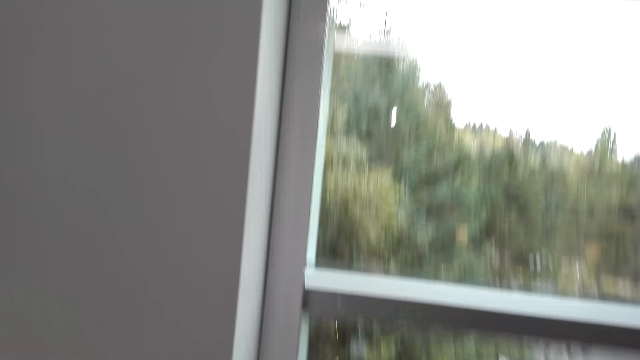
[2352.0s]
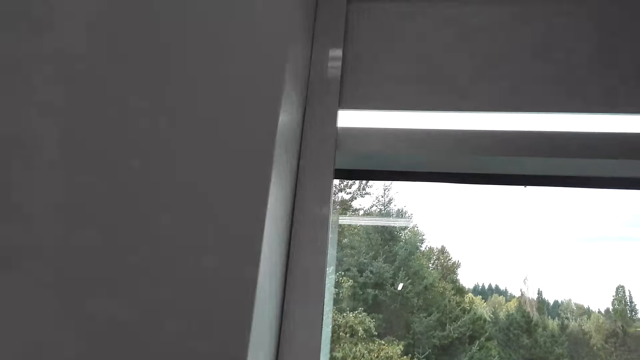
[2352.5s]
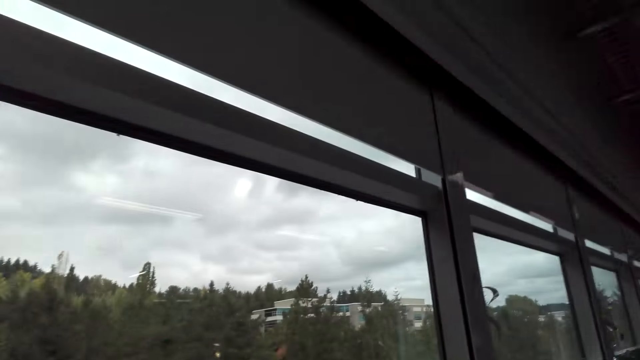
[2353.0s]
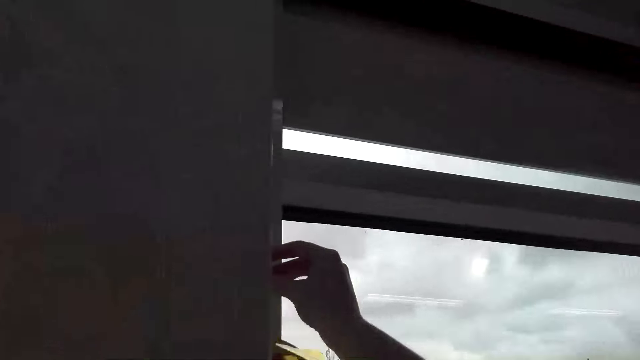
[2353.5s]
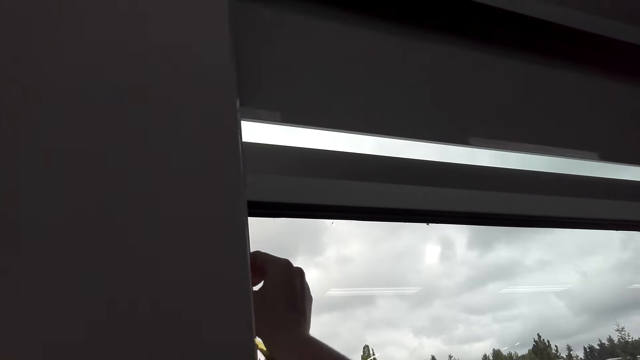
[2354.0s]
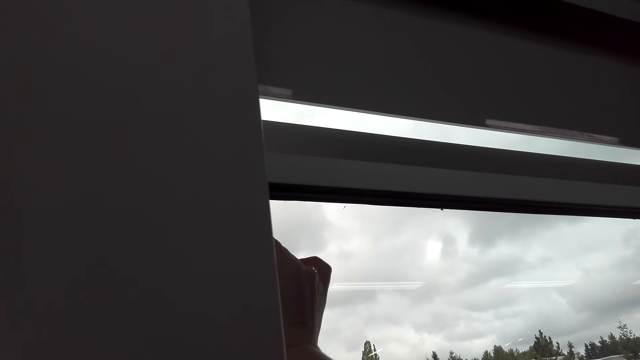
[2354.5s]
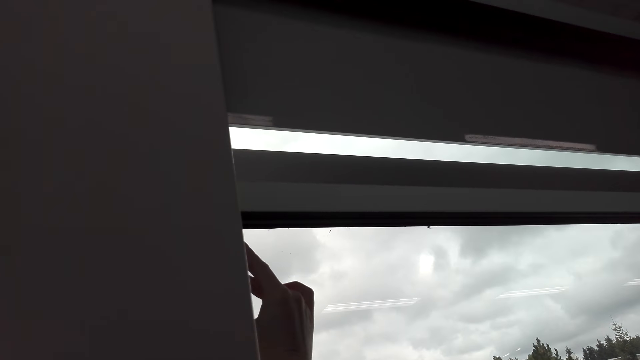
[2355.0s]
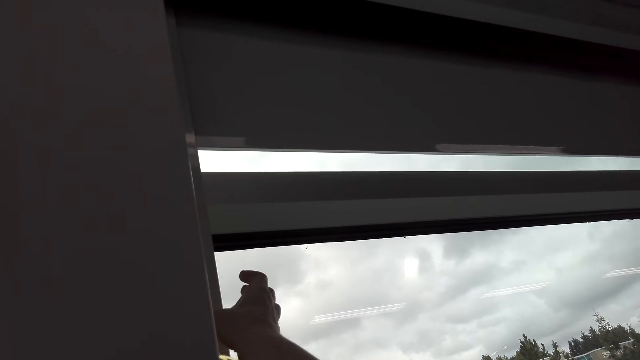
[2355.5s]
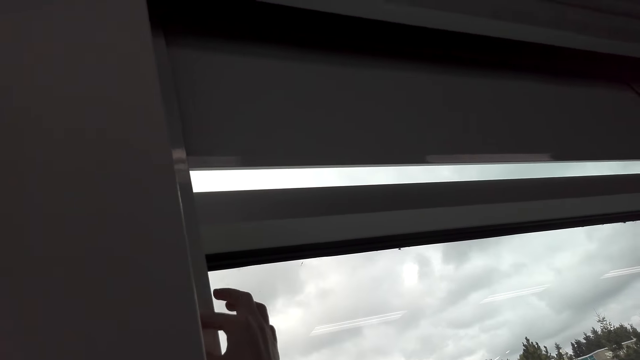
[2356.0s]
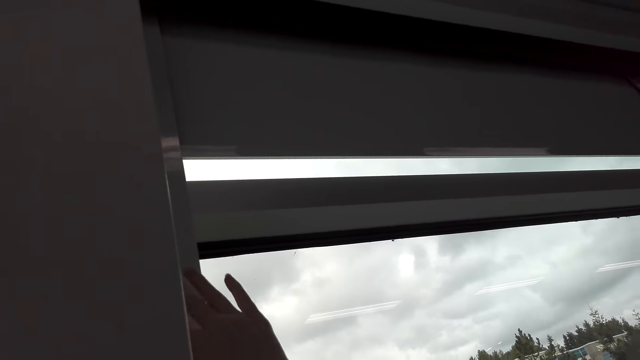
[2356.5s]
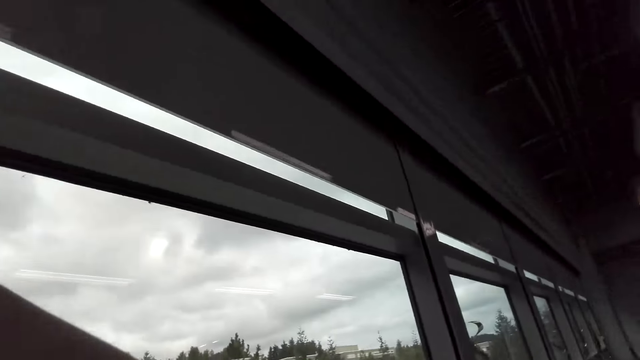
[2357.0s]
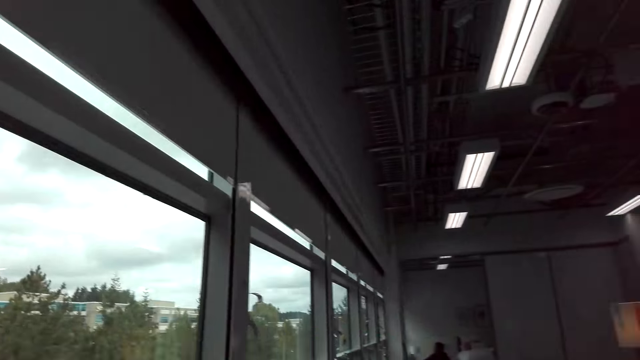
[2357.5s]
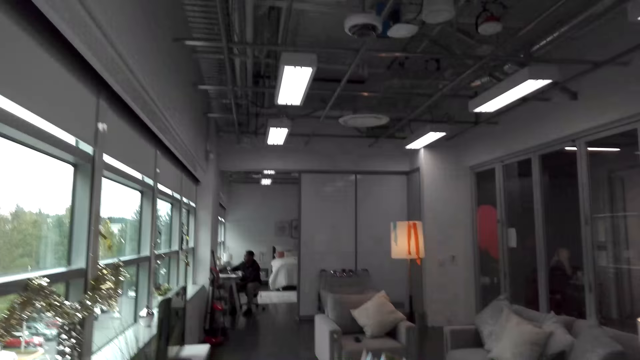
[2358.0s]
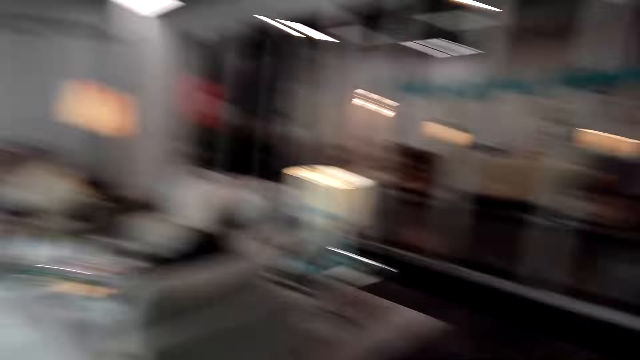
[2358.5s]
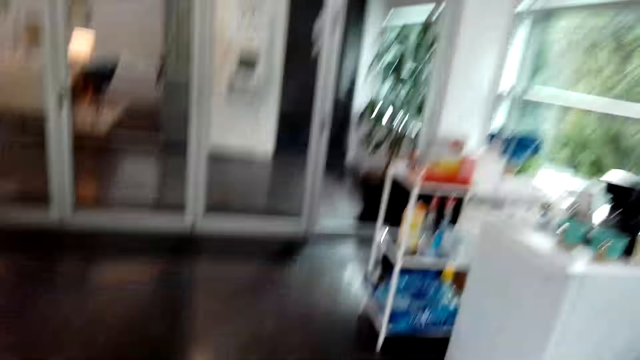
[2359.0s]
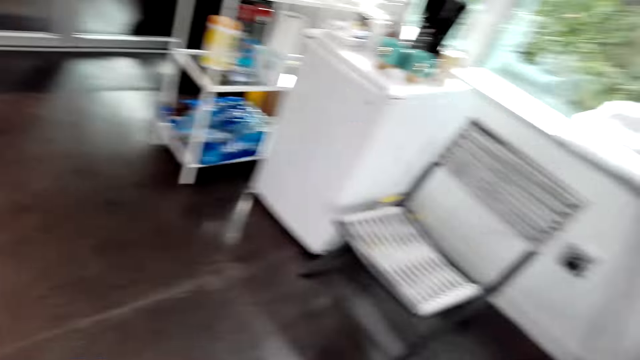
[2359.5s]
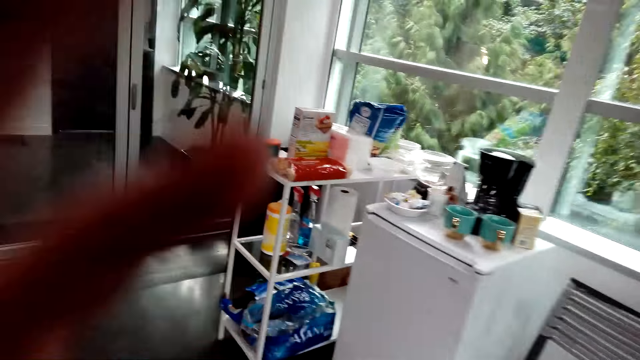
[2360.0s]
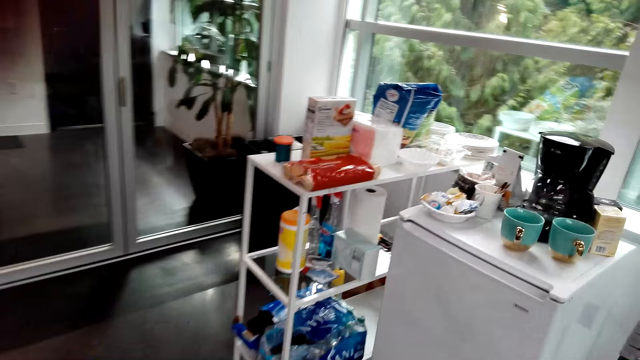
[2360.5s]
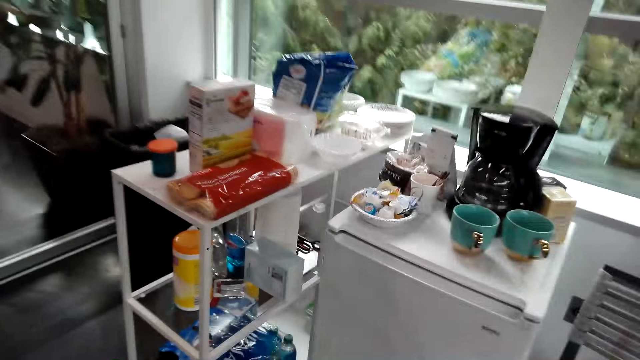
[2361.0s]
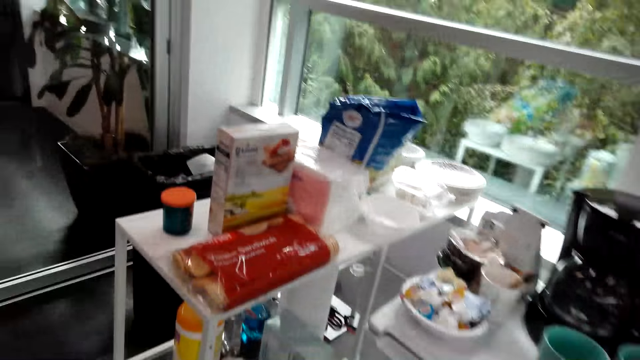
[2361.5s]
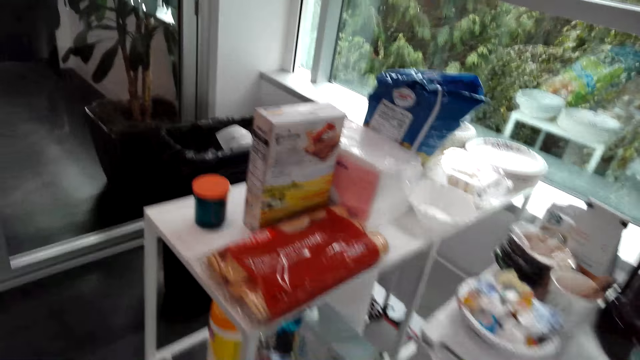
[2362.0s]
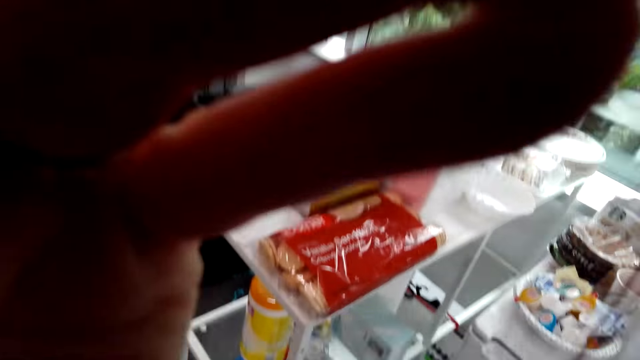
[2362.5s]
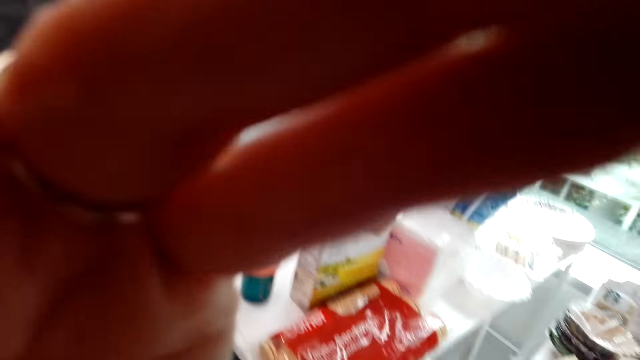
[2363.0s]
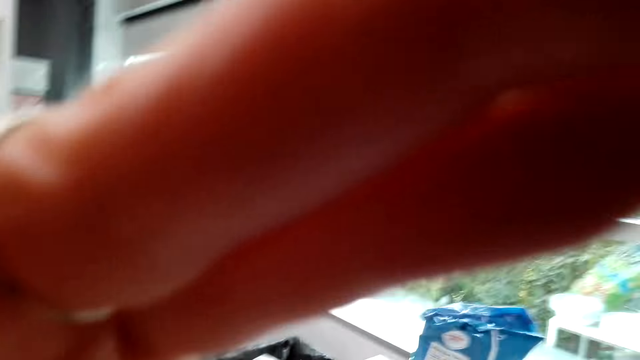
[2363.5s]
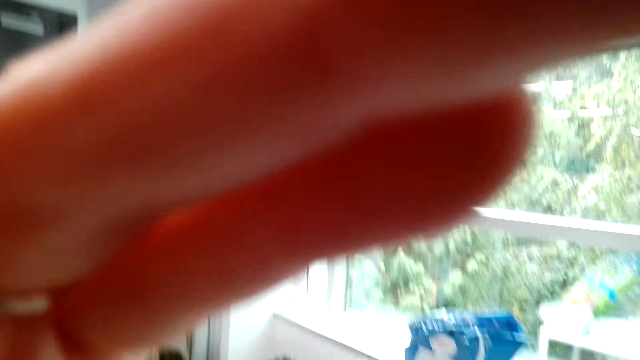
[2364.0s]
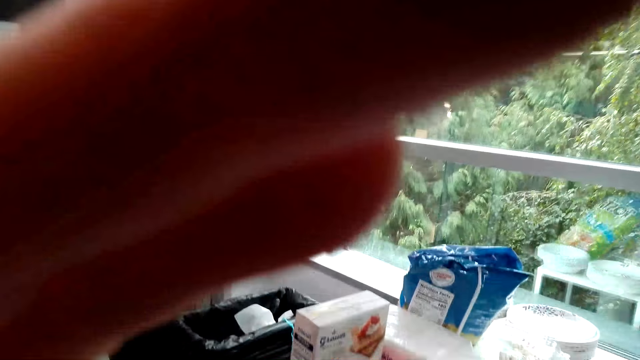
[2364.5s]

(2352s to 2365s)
The camera wearer sticks the decorations on the window frame. She converses with a man. She touches her head with her hand. She walks around the house. She adjusts the camera.

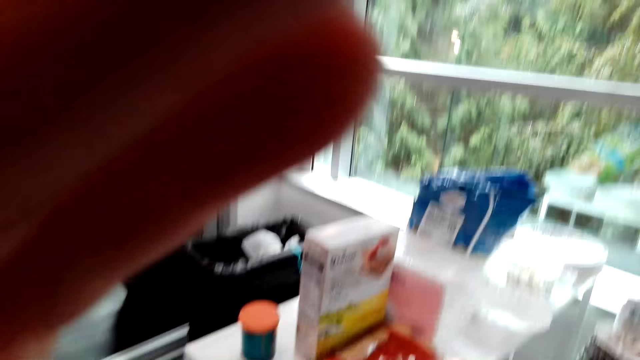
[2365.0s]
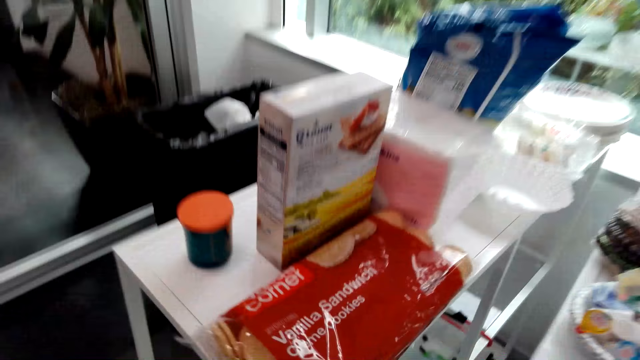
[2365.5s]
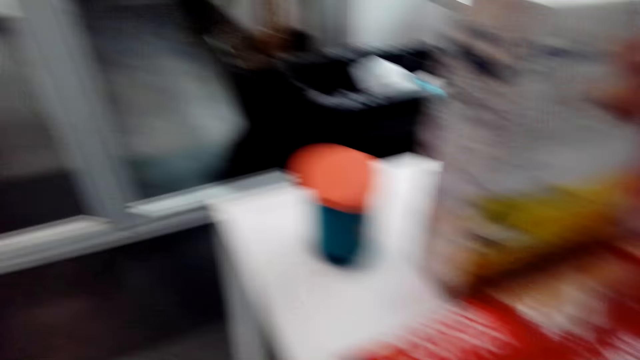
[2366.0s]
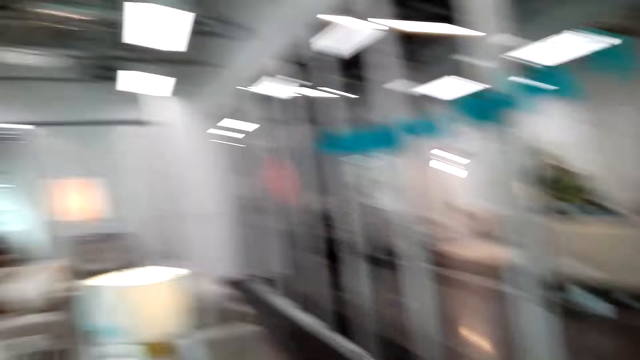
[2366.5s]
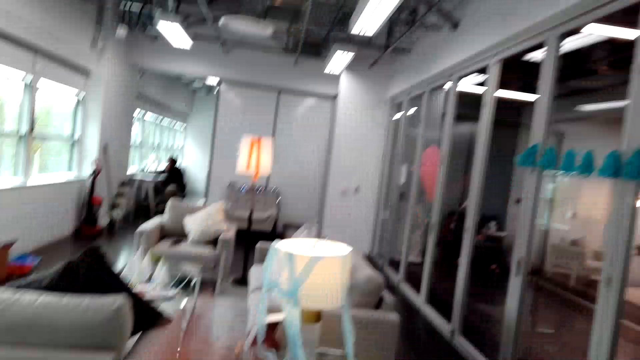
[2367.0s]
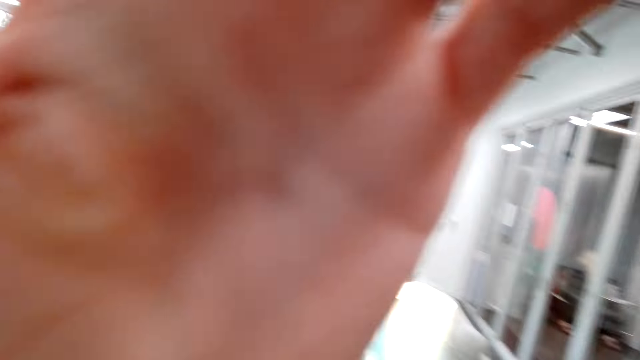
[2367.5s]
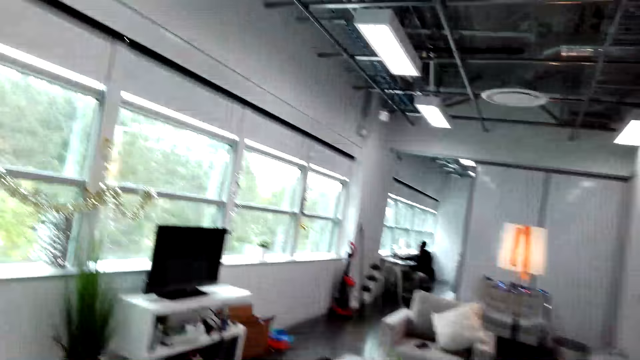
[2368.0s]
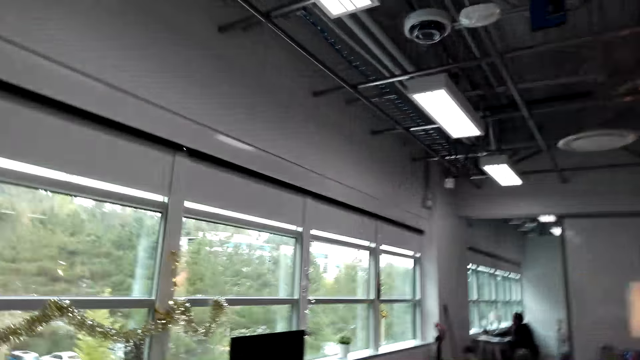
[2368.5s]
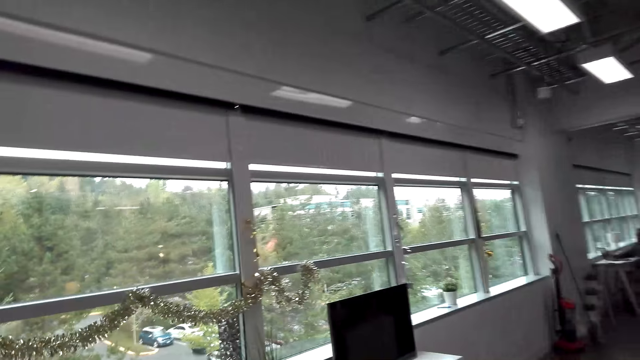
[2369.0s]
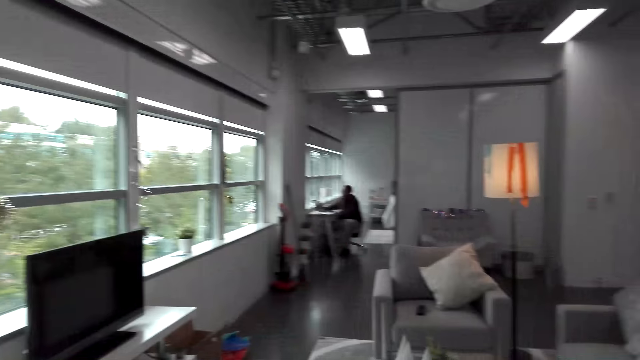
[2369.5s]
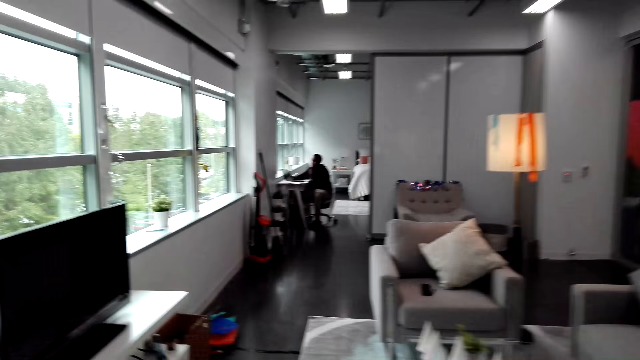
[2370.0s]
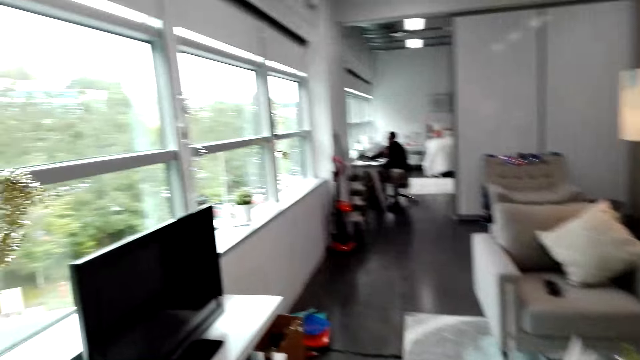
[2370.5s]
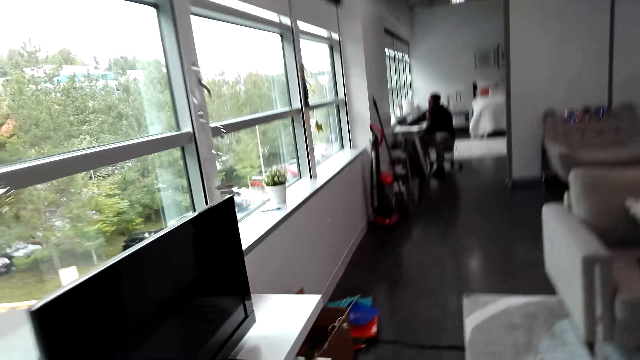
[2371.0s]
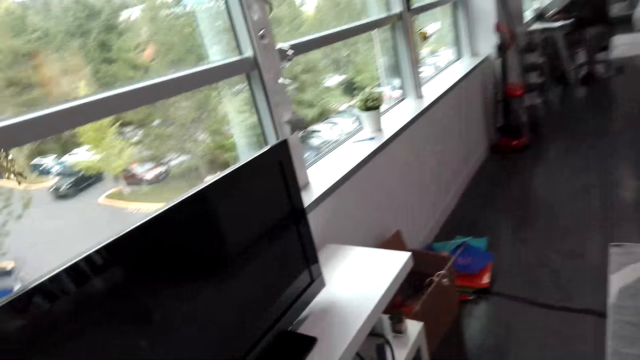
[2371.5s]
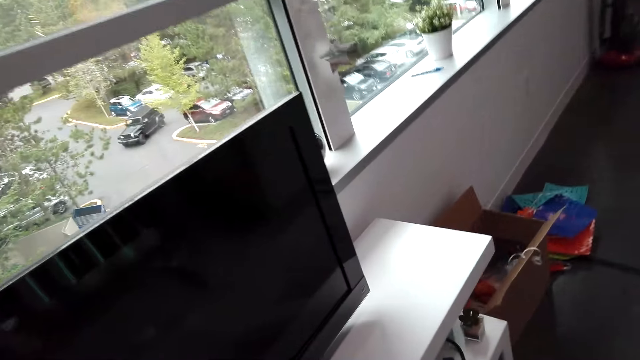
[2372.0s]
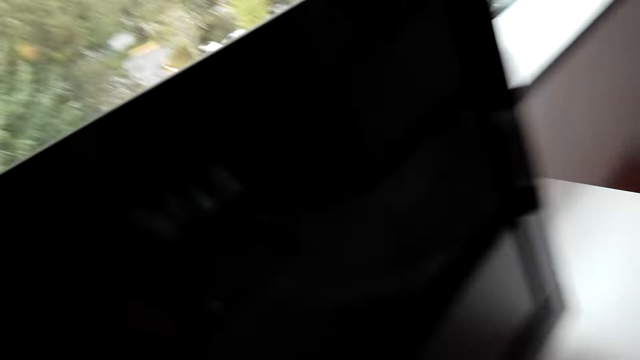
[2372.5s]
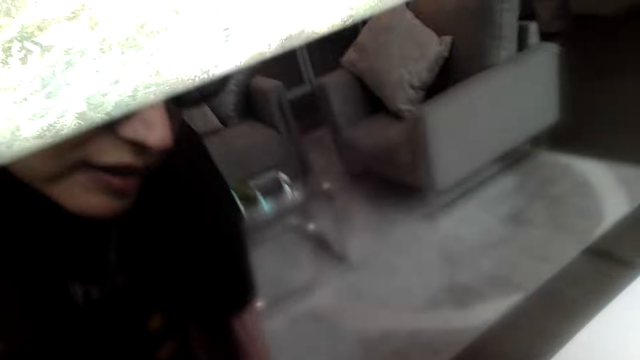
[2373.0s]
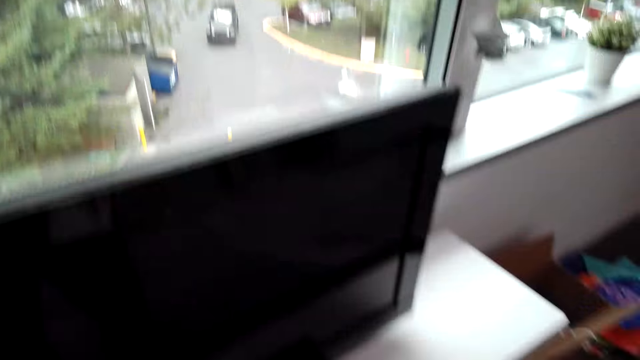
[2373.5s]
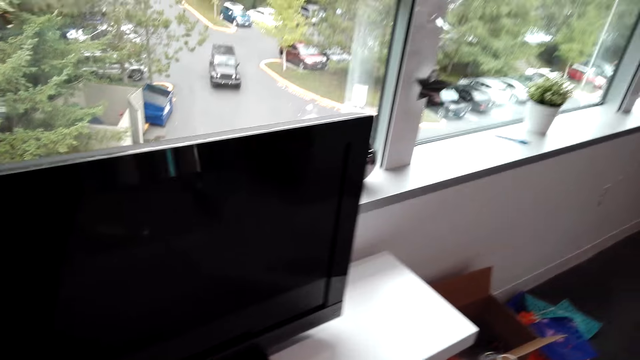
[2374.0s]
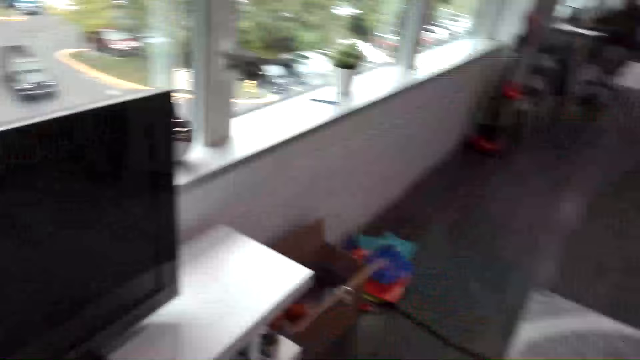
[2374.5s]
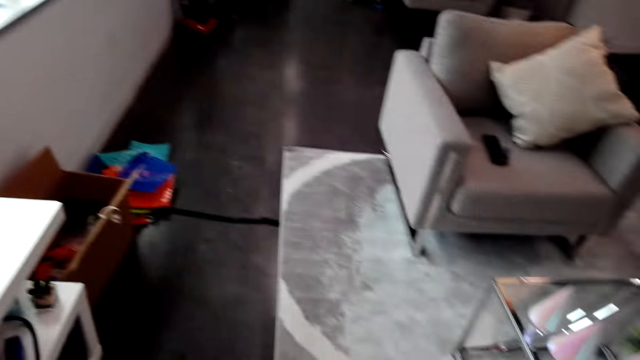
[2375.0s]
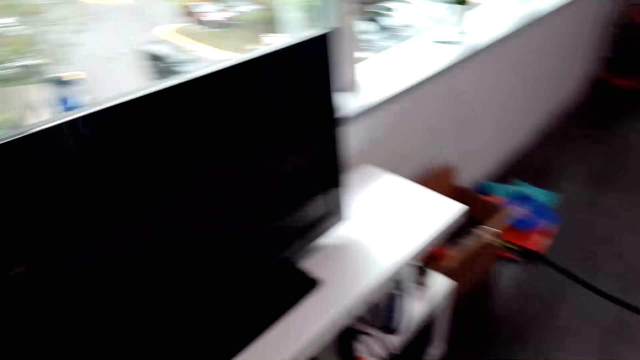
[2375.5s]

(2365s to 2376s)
The camera wearer walks around the house. They converse with a man. They pick up a game pad on the TV cabinet.
